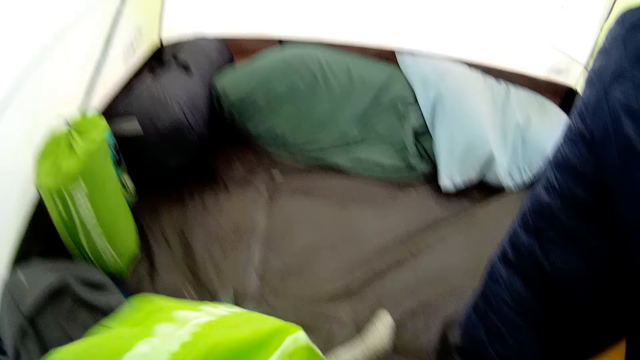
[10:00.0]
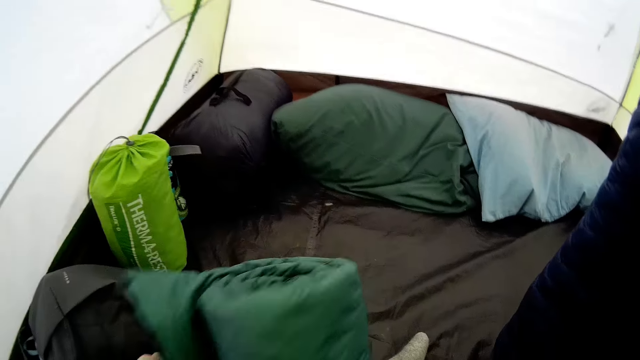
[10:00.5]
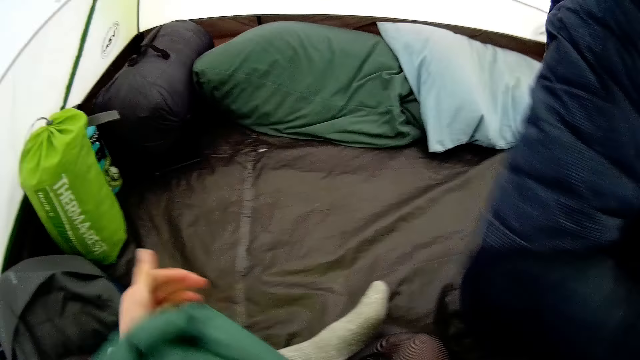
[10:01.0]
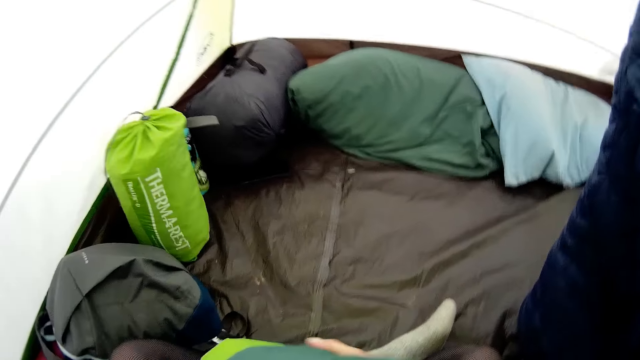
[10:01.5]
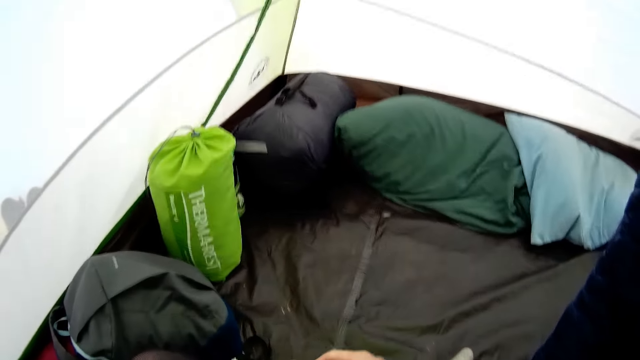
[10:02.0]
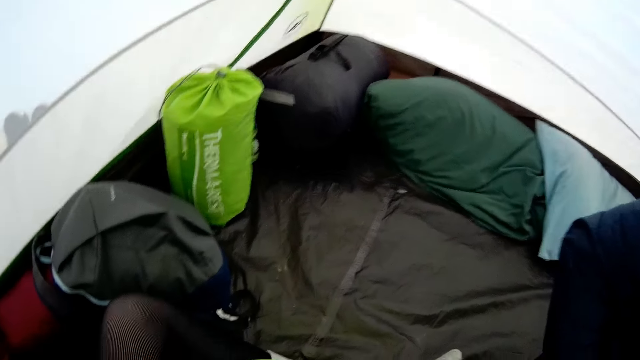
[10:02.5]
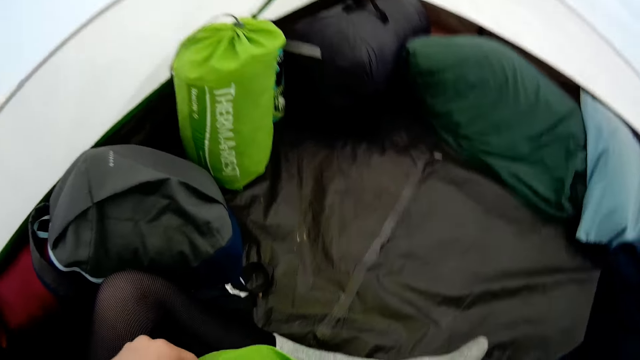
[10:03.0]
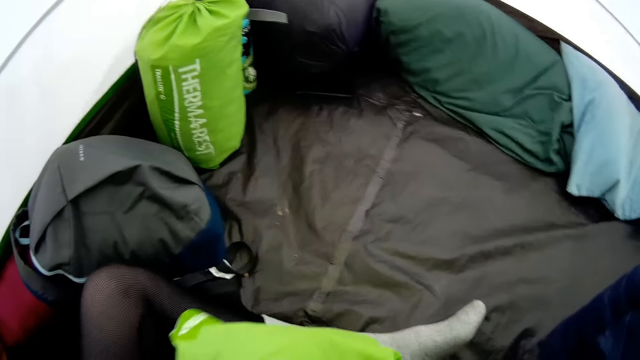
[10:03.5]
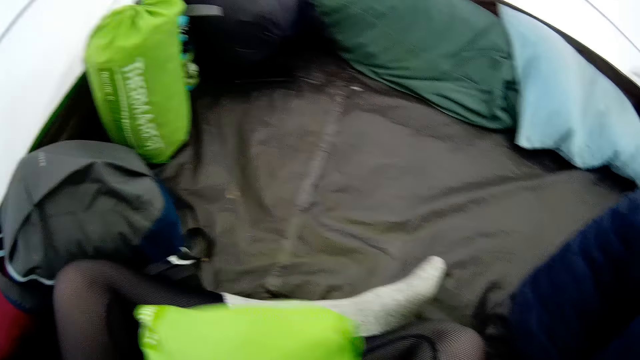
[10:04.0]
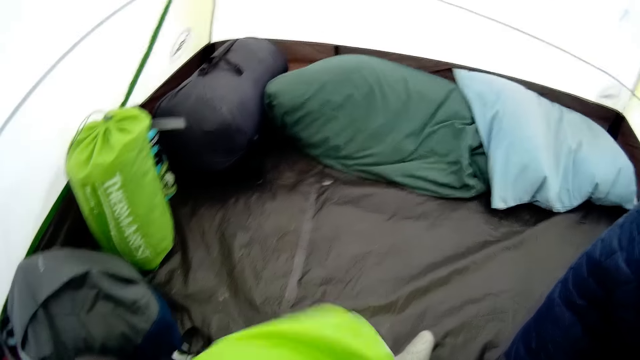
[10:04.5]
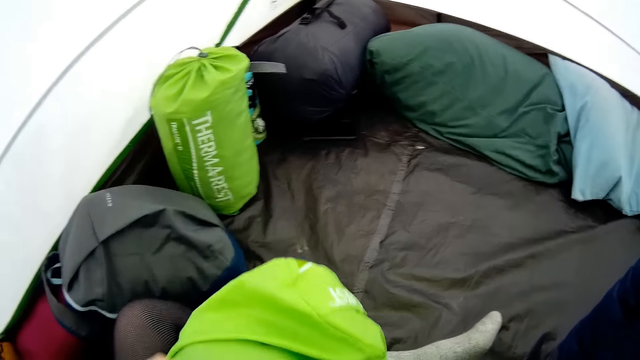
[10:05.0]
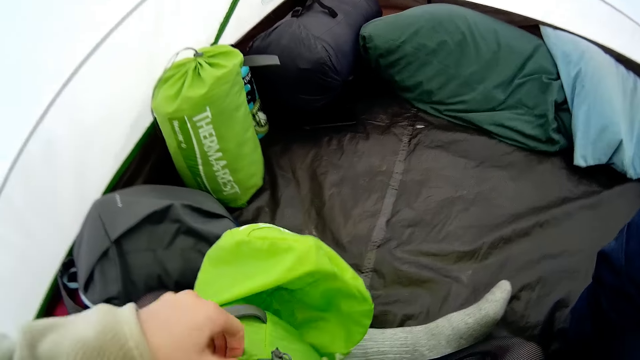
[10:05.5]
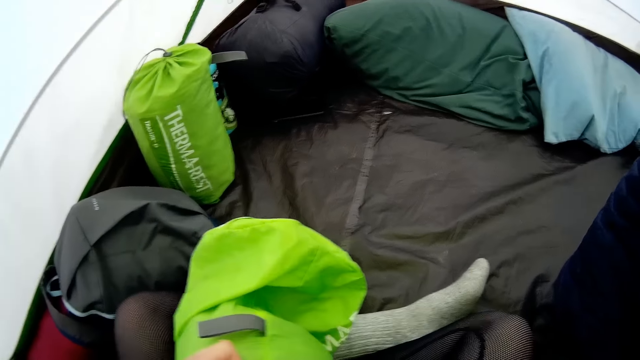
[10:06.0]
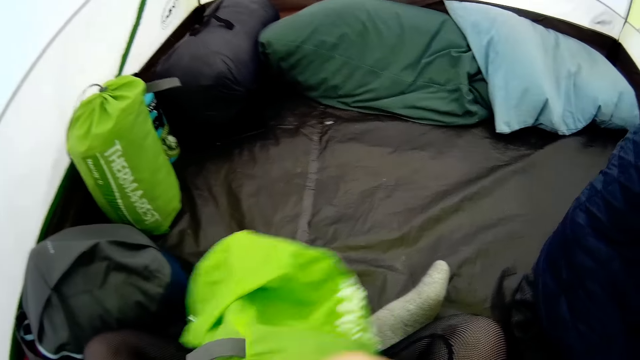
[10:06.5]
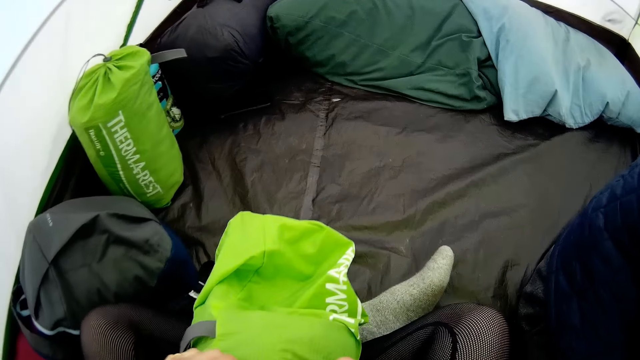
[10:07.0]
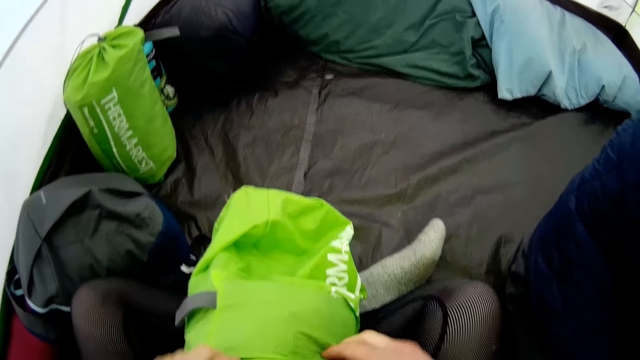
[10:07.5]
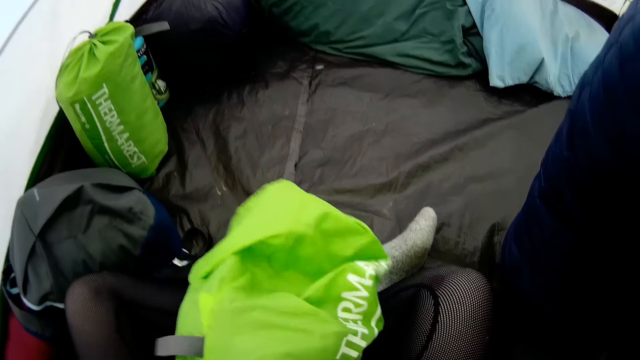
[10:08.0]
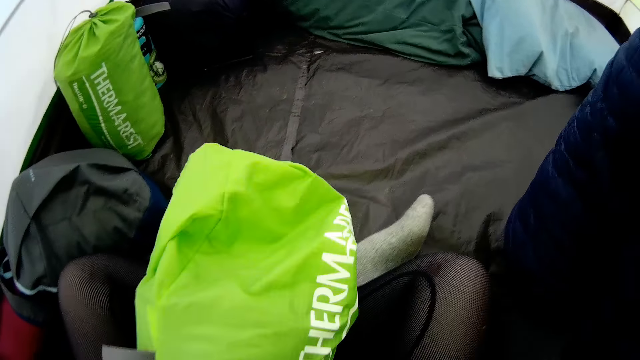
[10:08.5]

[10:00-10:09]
The camera wearer looks around. They flip the sleeping pad. They put the mat in a bag. They squeeze the sleeping pad inside the bag.

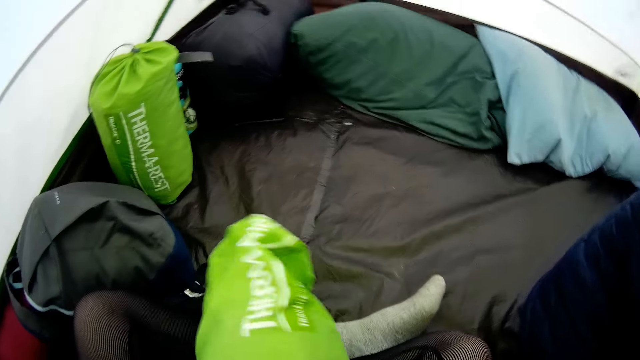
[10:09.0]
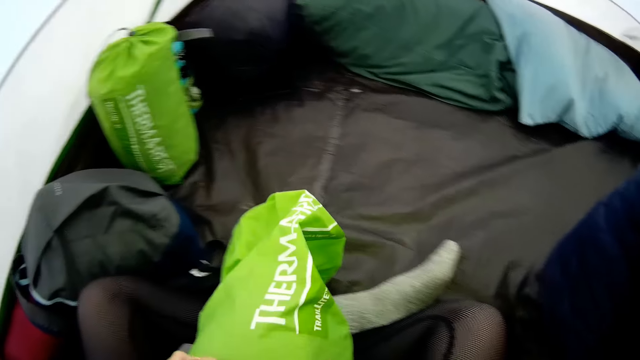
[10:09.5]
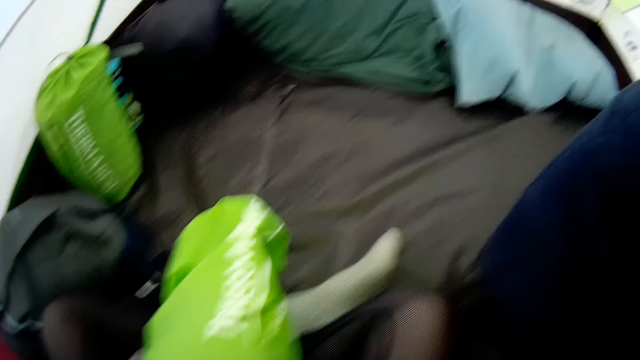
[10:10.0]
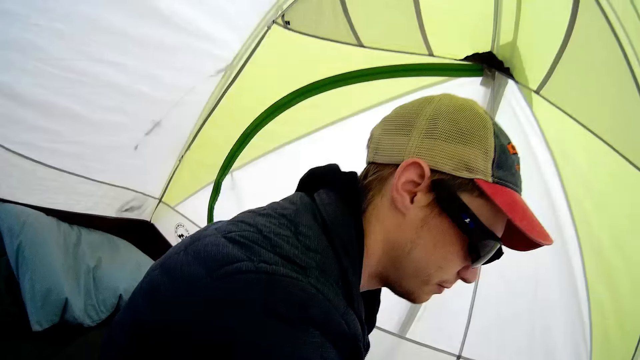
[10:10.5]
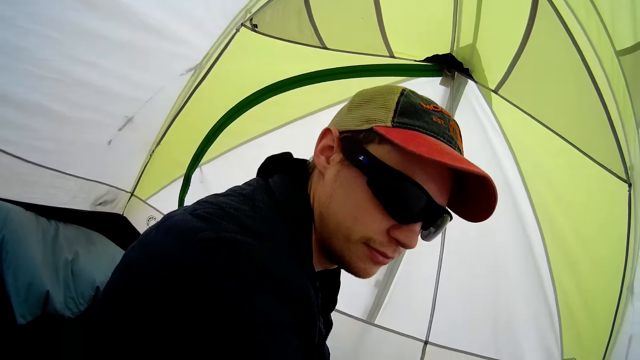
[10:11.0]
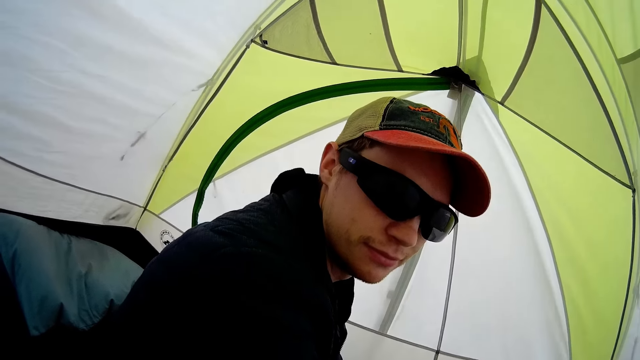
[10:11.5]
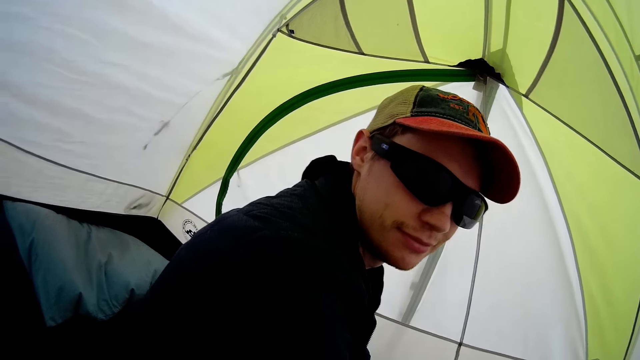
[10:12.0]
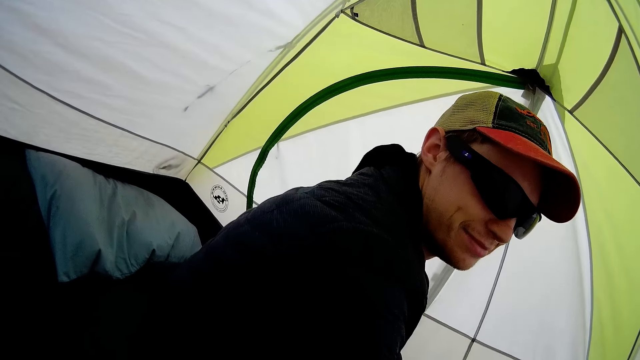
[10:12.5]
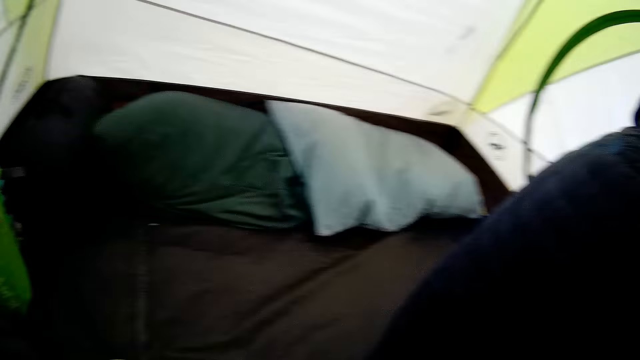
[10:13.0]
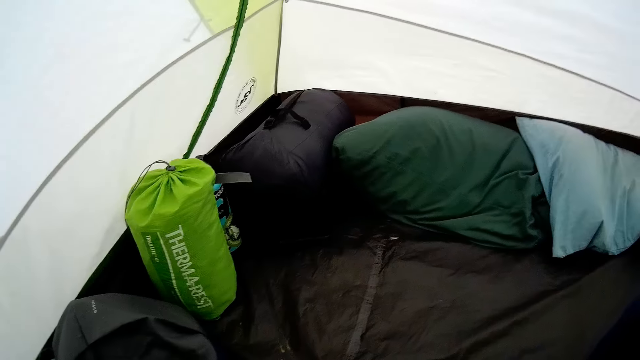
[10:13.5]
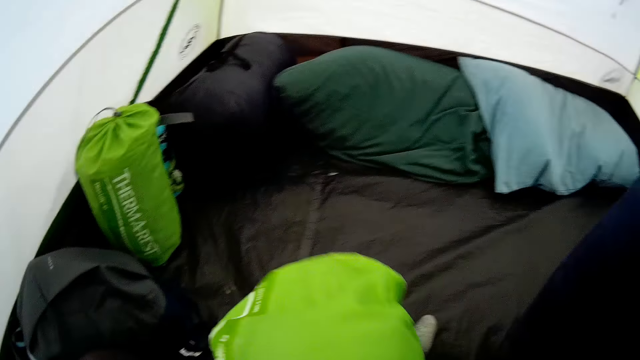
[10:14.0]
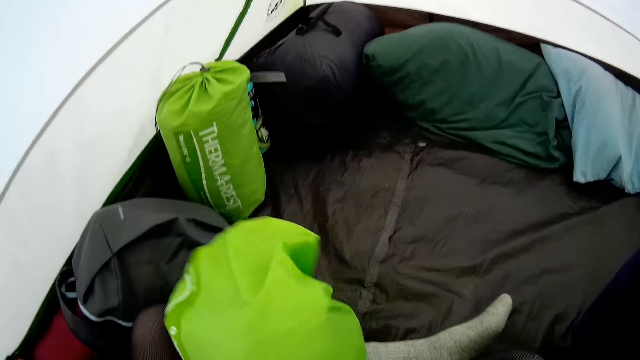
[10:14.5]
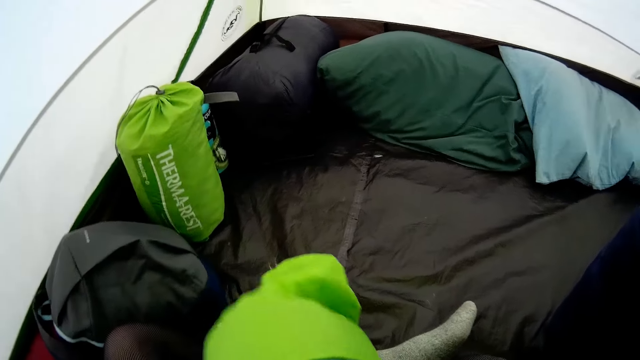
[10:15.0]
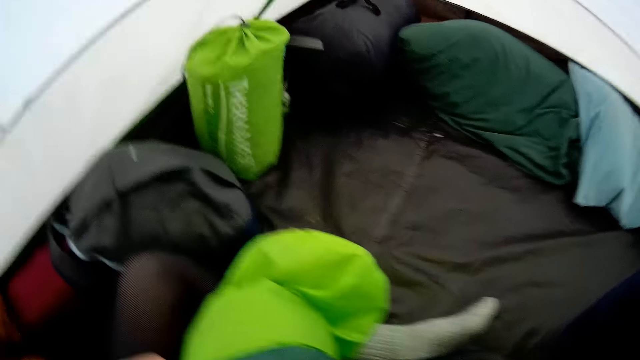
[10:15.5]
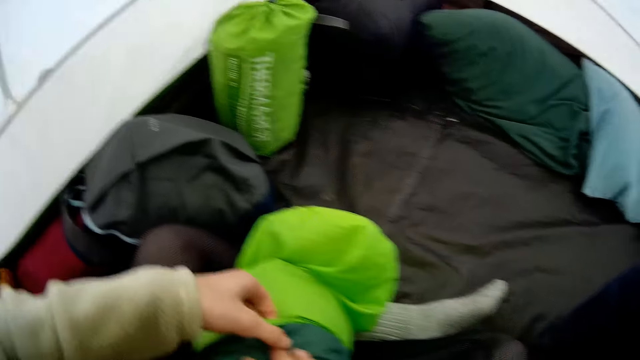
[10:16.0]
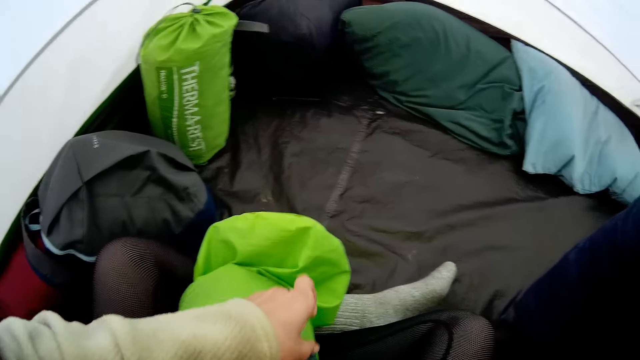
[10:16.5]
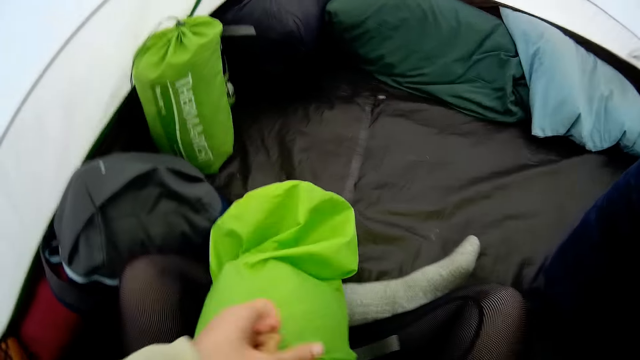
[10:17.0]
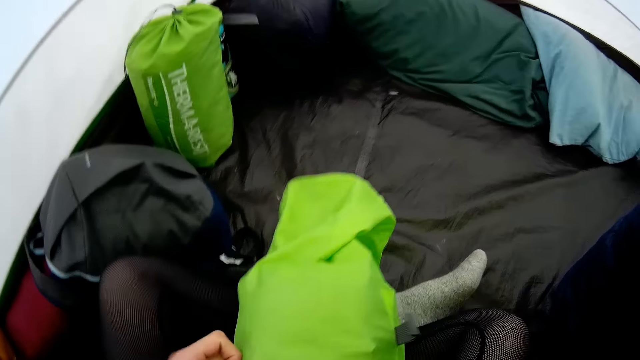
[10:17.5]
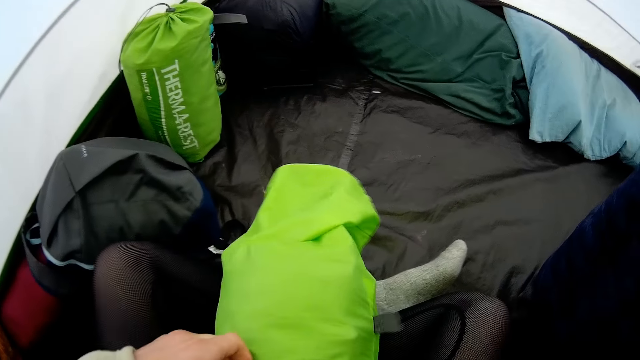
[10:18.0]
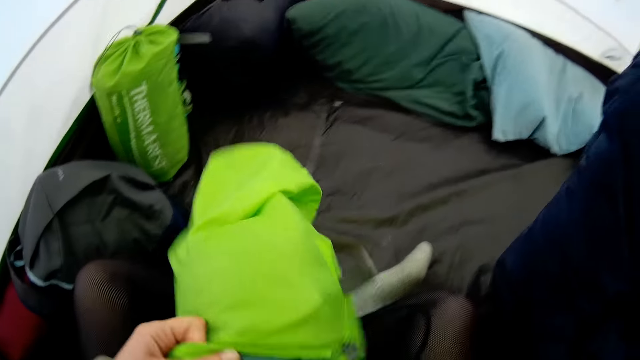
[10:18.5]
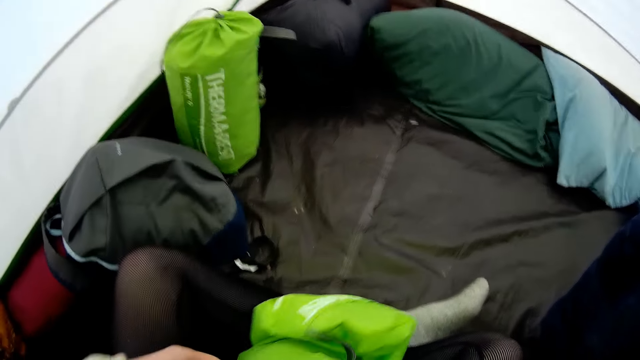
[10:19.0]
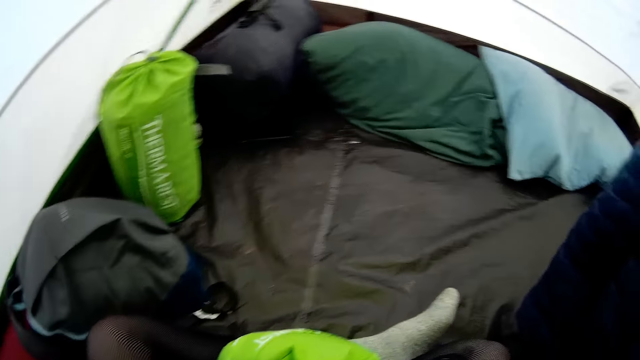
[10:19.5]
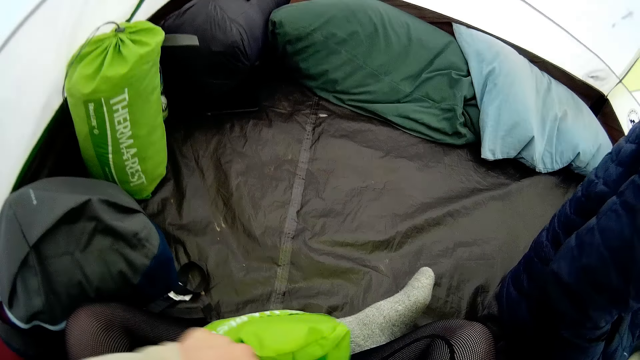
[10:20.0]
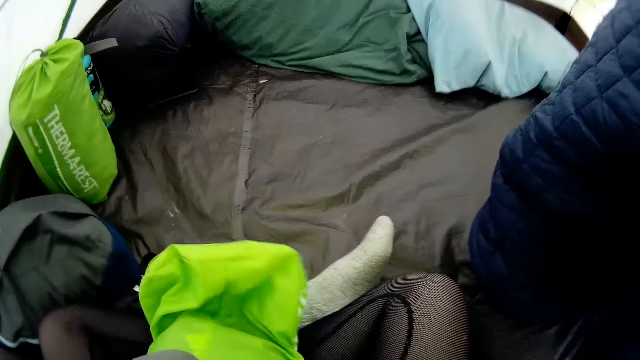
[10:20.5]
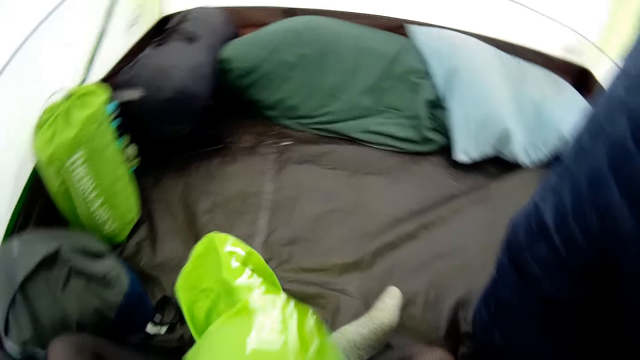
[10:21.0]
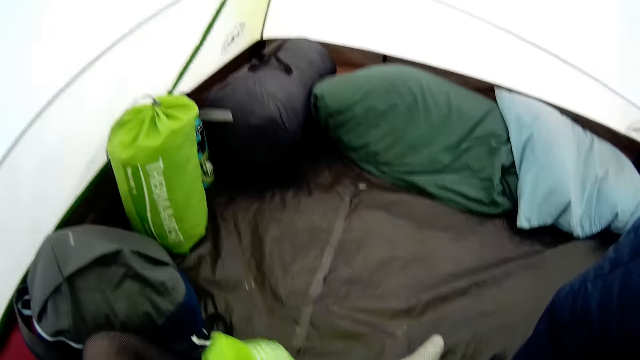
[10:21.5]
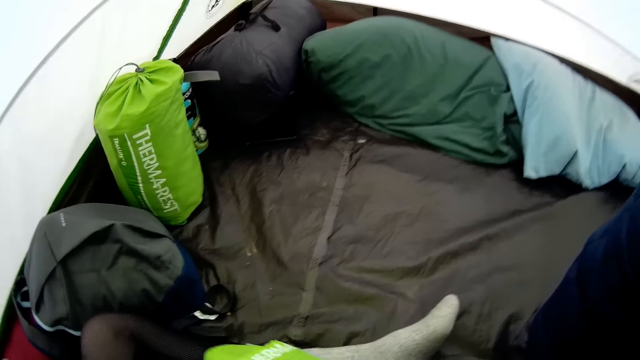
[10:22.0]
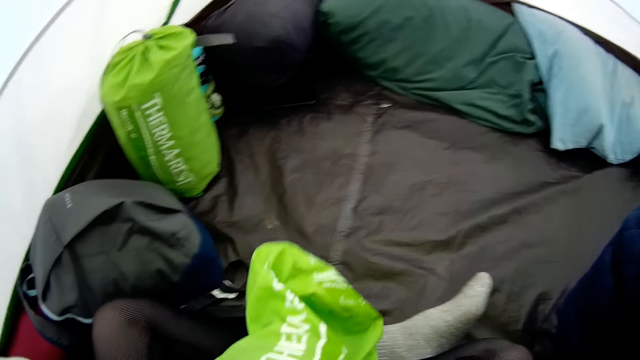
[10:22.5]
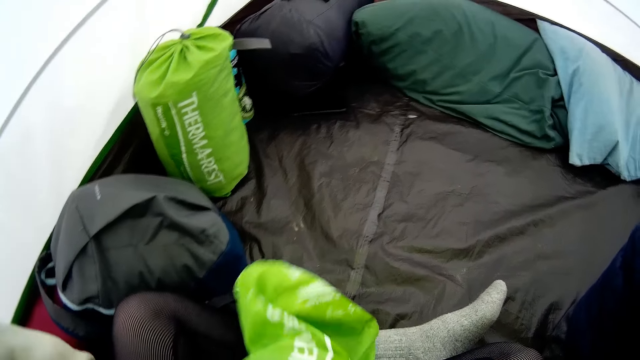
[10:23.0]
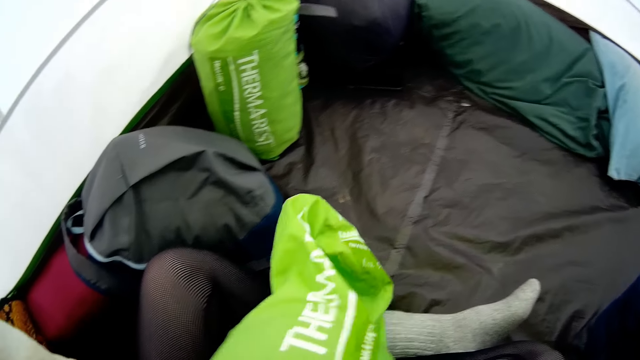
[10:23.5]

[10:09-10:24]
The camera wearer looks around. They look at a man. The camera wearer squeezes a sleeping pad inside a bag.
